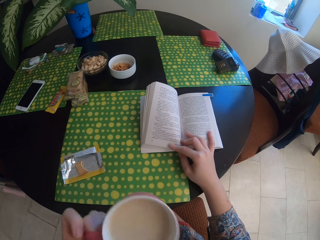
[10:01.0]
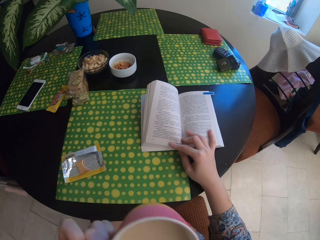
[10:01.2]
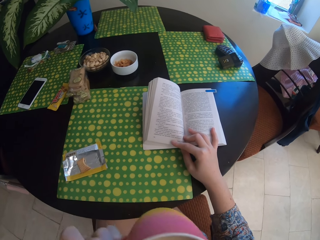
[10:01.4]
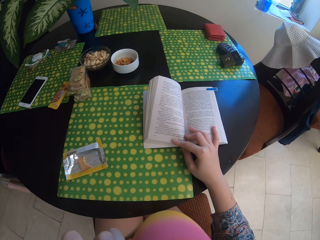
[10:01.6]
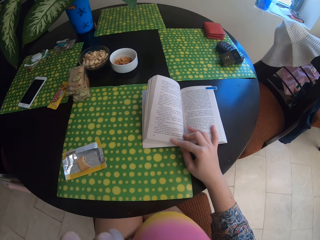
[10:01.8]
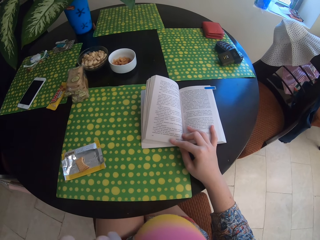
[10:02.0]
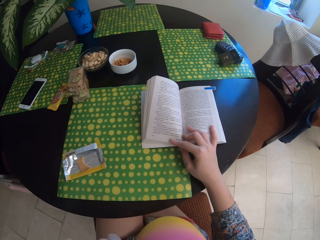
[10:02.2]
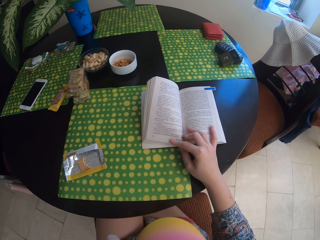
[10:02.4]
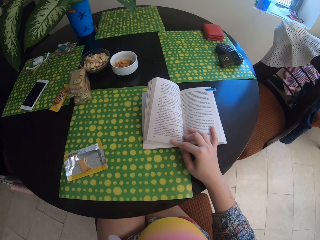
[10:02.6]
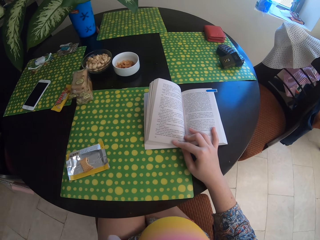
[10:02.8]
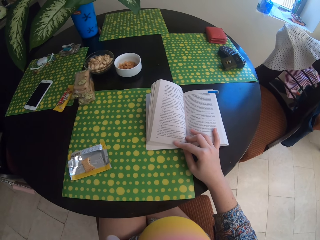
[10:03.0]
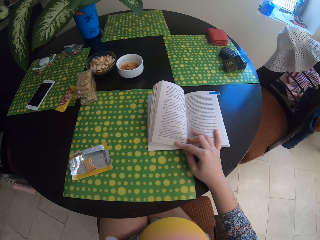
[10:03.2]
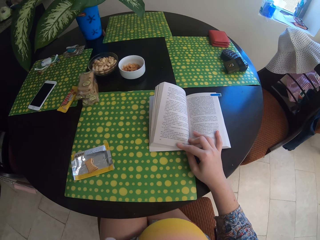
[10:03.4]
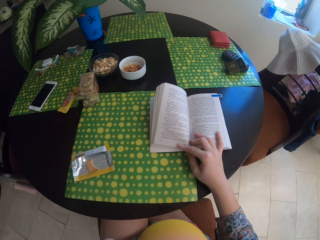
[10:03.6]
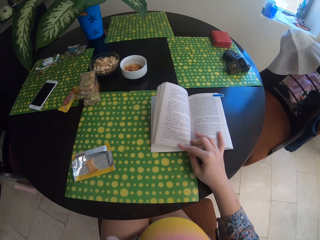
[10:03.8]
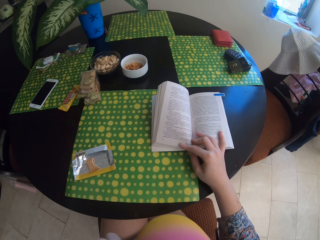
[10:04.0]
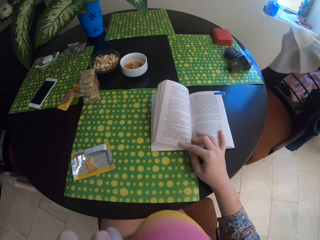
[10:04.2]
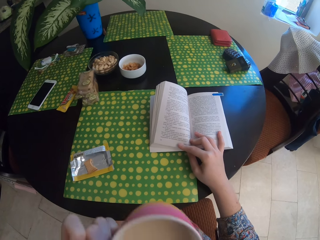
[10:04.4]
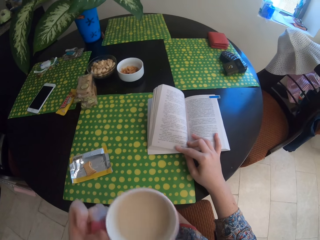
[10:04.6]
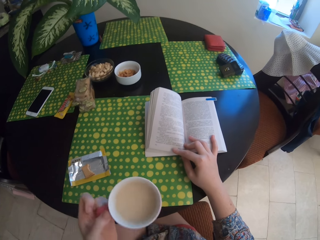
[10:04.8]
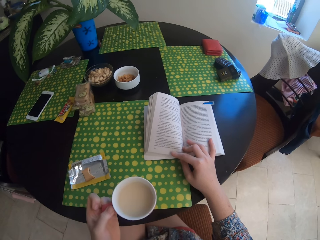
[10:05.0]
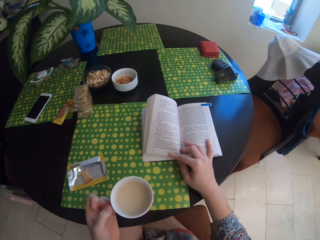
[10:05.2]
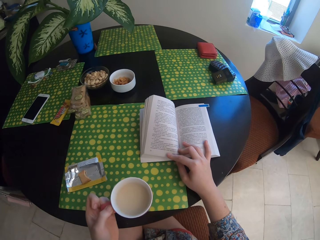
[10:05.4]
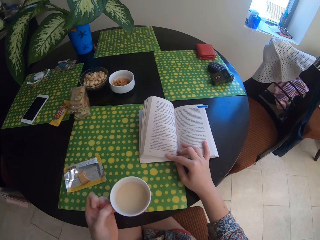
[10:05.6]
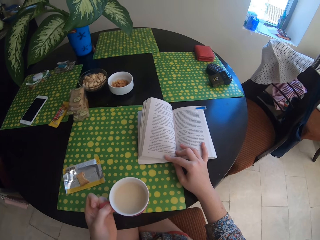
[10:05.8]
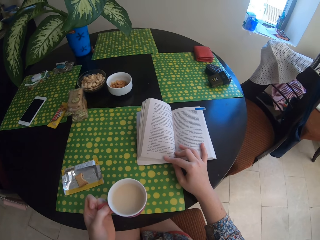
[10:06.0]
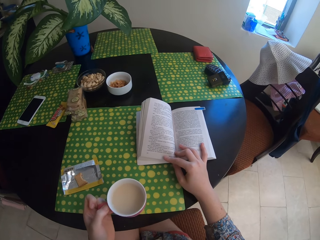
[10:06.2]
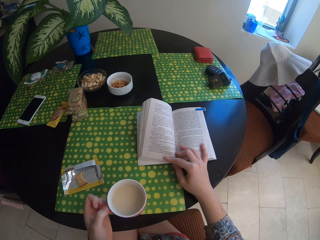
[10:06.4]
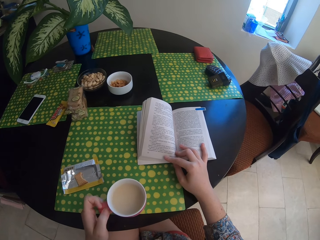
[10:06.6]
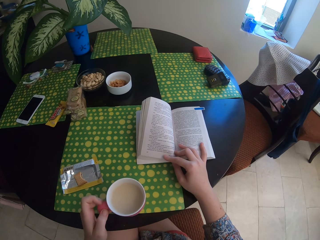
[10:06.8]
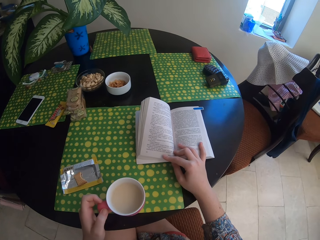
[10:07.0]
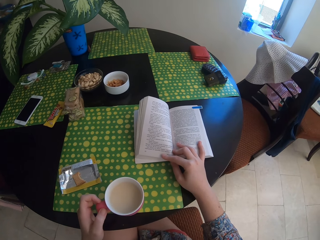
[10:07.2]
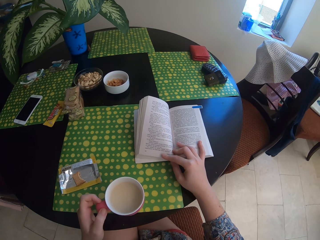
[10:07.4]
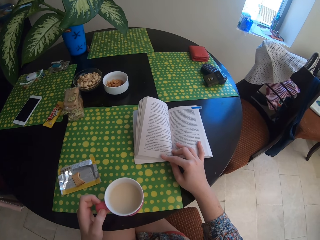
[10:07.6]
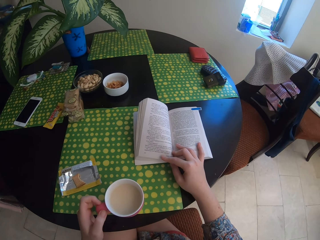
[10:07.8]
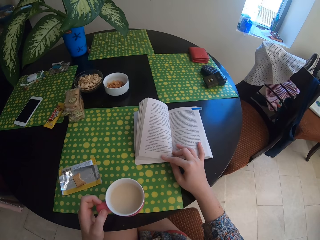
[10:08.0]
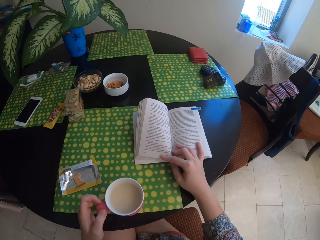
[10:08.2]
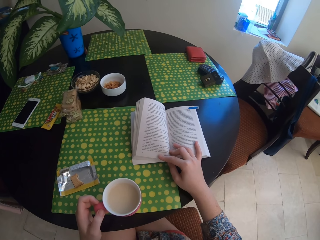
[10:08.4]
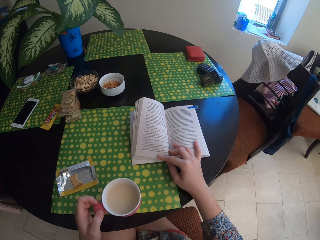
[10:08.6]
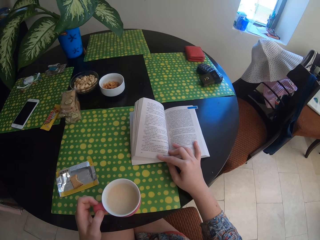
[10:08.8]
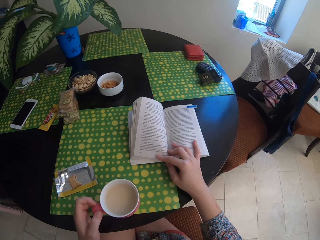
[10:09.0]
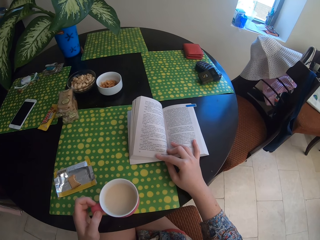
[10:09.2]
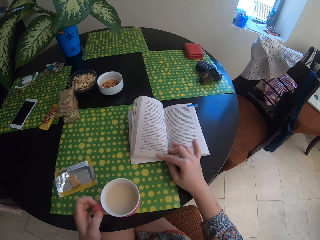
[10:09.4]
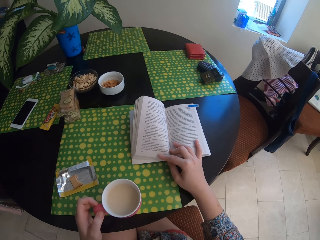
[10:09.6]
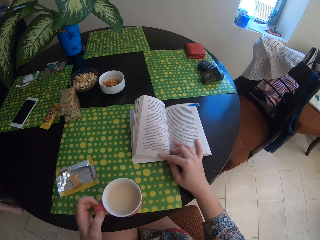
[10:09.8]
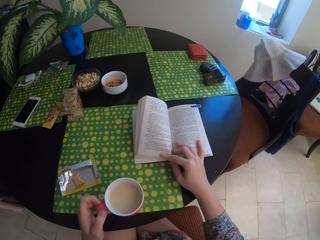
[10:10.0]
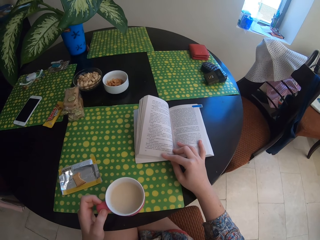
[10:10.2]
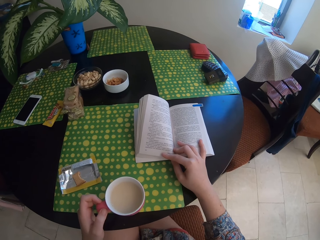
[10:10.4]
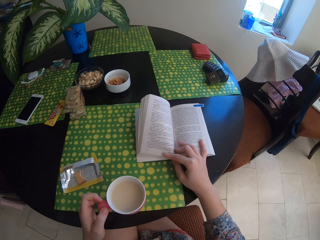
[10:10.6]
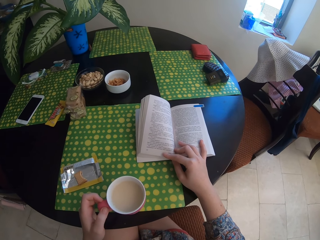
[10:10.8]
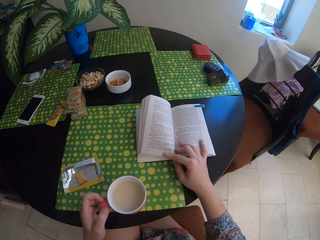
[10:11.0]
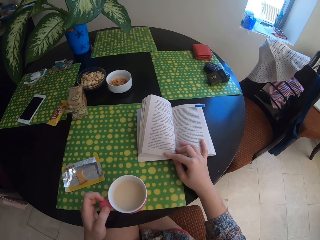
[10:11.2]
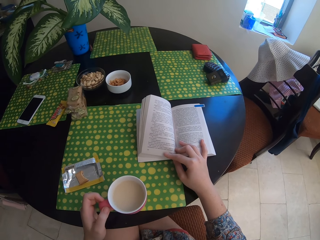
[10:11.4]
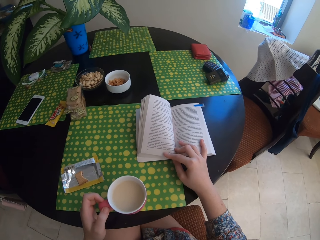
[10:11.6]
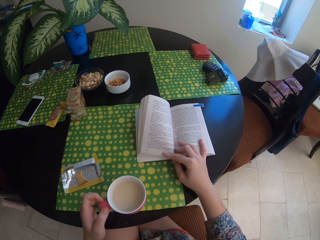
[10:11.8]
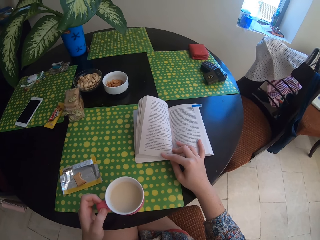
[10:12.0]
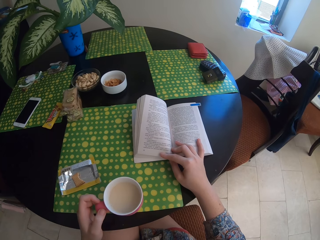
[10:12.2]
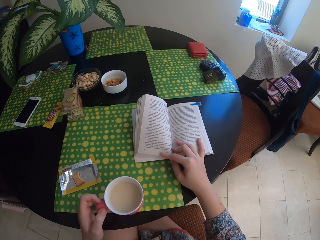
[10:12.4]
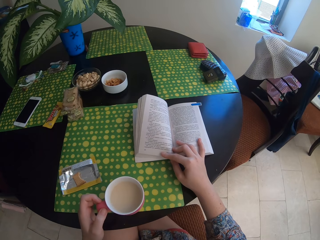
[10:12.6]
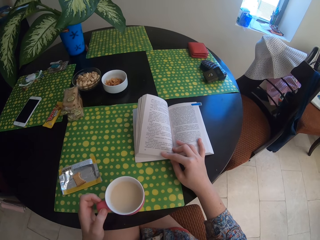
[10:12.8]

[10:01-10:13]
The camera wearer drinks tea. They read a book. They put the tea on the table.

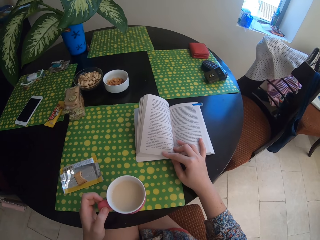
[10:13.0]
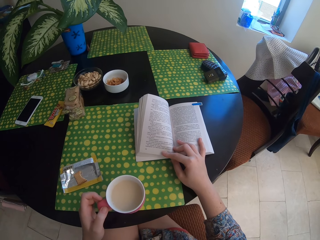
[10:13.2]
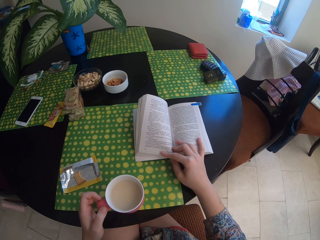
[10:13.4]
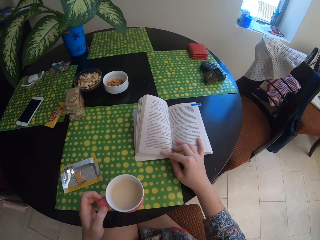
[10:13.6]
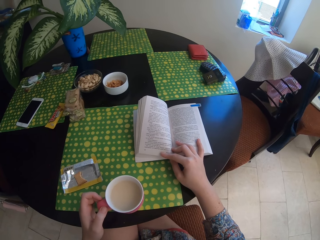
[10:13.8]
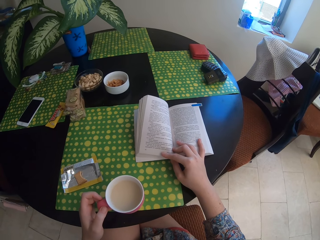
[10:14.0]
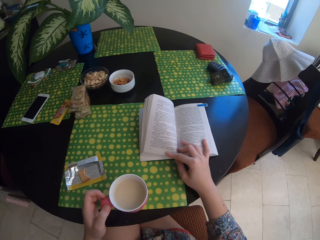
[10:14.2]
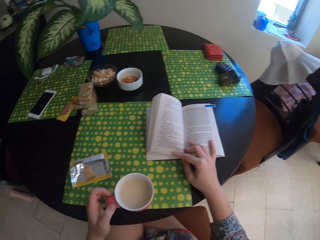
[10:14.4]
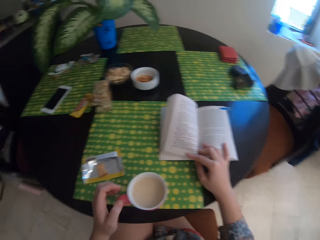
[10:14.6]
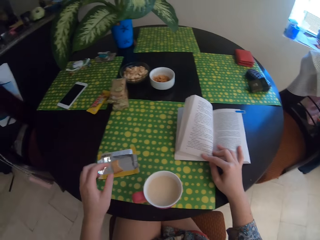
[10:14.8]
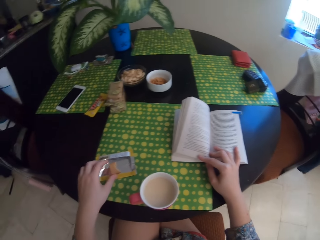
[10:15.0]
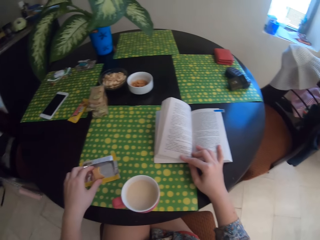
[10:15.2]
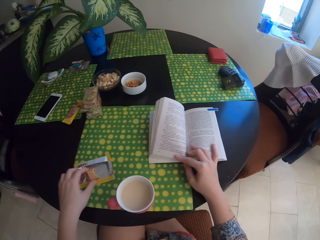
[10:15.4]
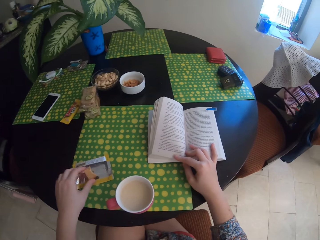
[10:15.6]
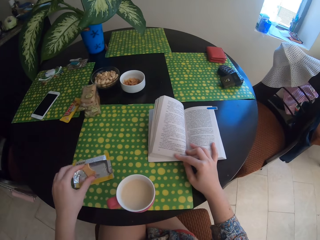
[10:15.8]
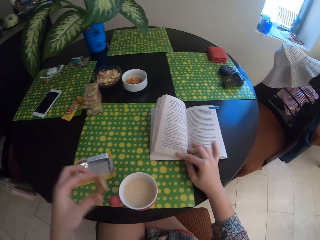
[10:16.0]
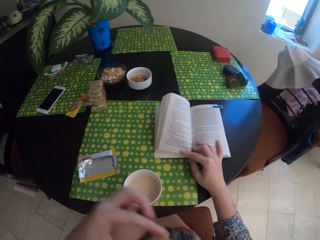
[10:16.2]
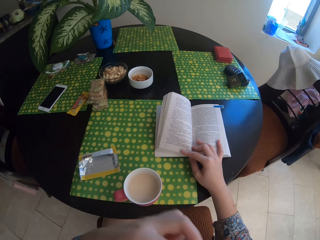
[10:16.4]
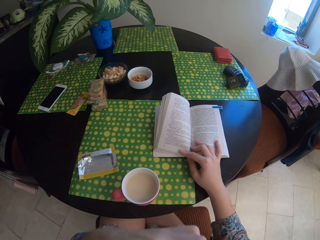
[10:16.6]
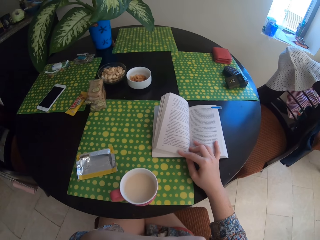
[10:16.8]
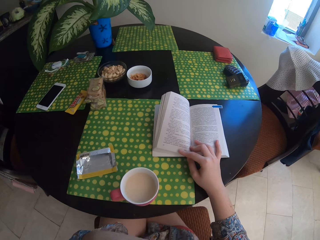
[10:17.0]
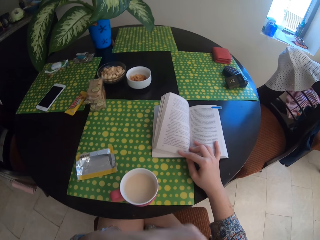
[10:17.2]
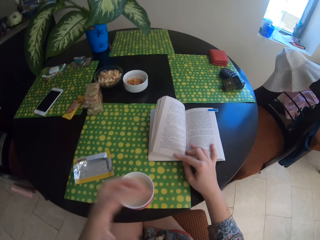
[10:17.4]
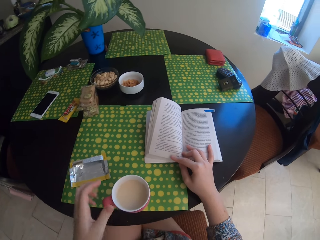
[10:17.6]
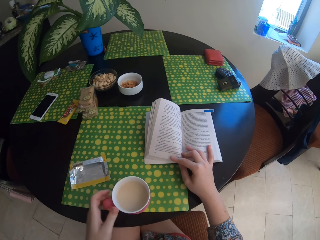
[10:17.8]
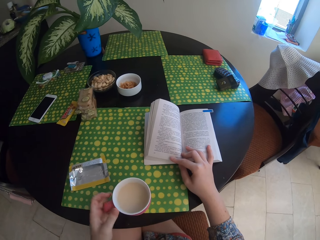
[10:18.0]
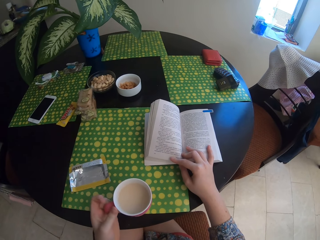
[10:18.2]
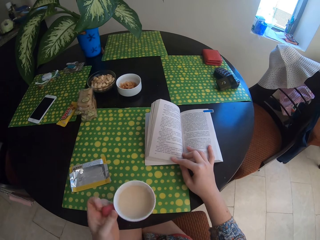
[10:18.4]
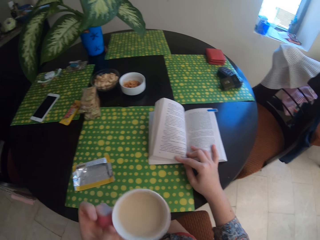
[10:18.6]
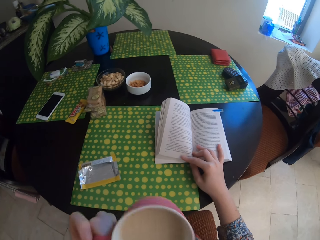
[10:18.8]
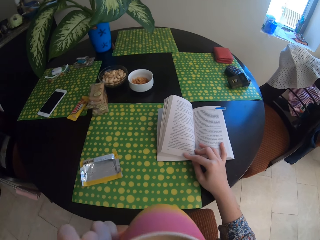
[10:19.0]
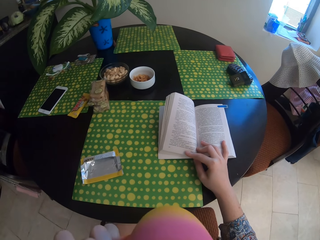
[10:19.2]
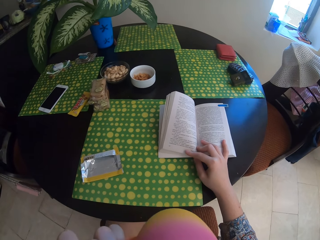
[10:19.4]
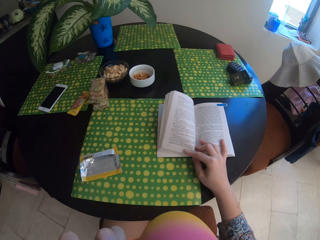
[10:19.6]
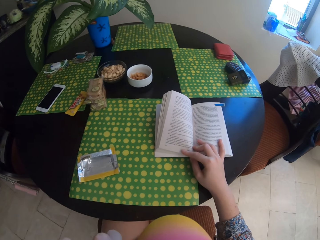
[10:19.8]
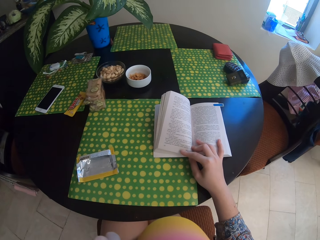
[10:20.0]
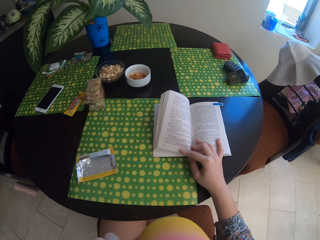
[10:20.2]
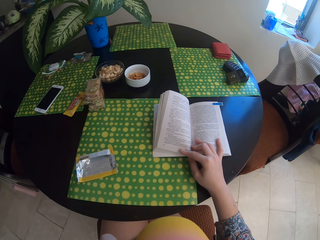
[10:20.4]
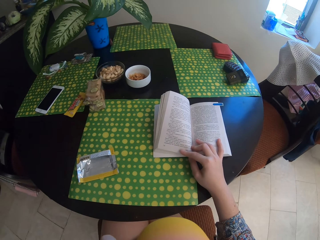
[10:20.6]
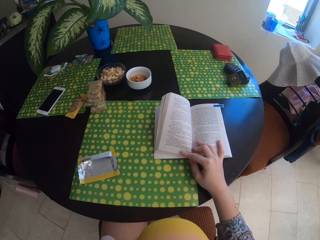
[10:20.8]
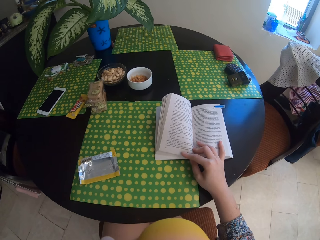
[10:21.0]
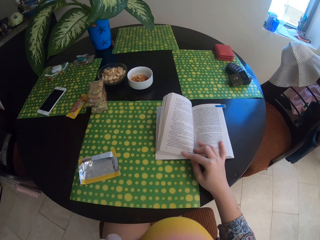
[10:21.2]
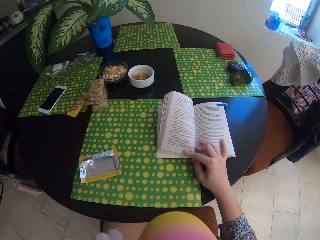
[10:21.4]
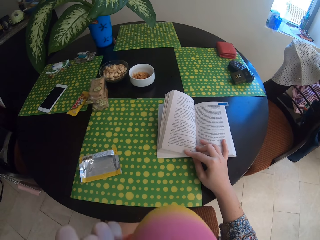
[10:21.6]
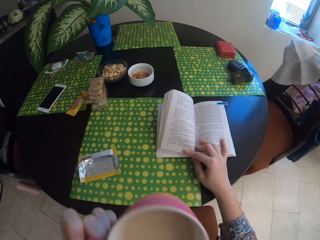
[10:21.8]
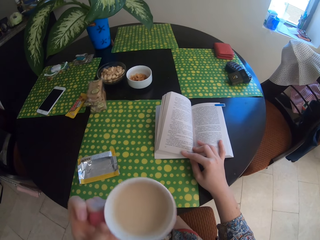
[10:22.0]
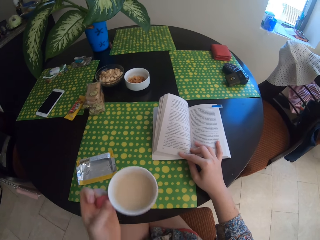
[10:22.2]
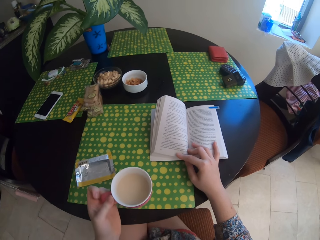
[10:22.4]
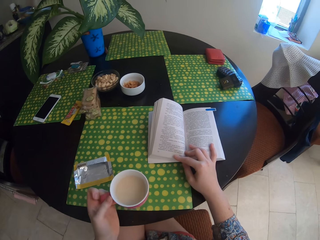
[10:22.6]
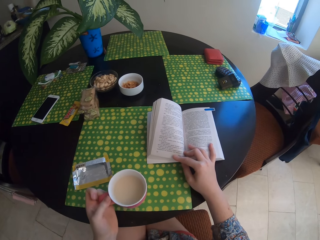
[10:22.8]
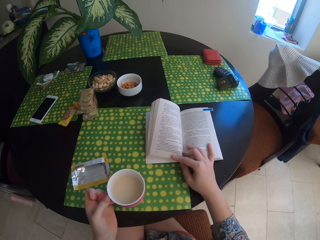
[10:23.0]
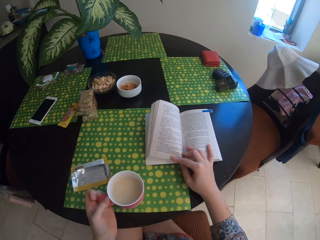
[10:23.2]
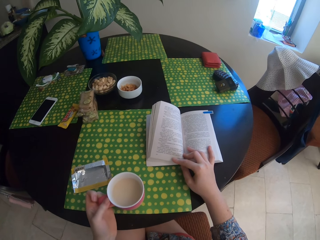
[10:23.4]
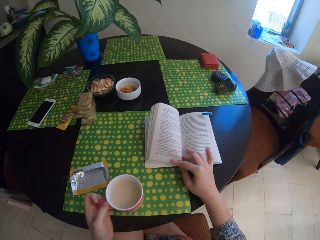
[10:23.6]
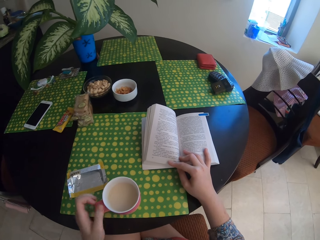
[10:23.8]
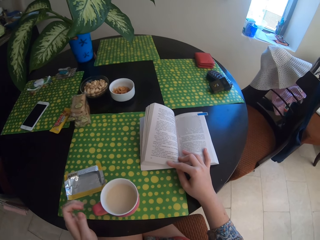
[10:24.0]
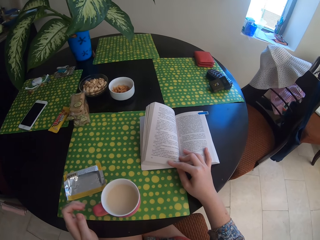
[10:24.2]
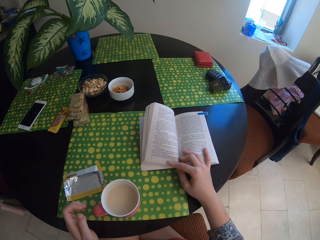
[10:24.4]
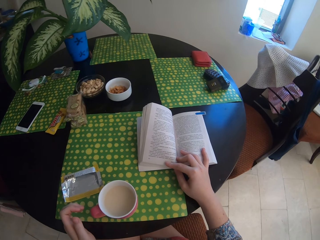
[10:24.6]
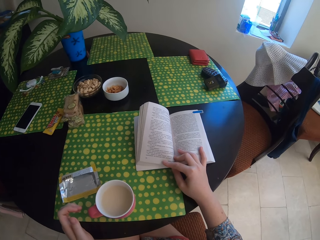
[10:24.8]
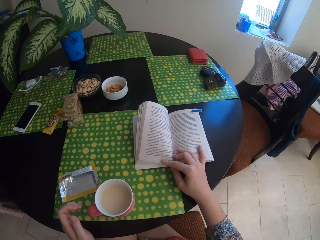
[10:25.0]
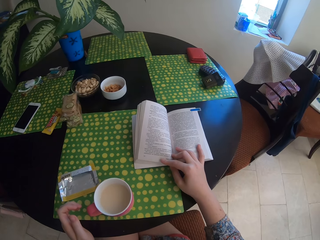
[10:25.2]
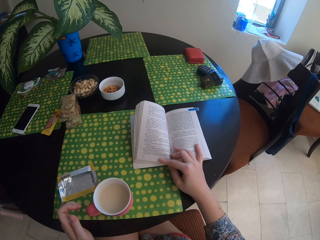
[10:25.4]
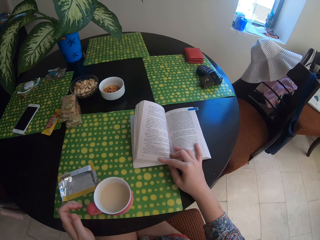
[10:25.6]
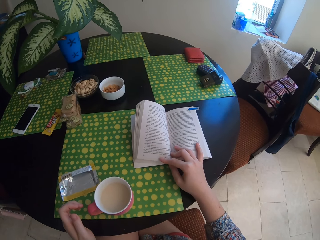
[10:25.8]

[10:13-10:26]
The camera wearer takes the chocolate. They eat the chocolate. They drink tea. They touch a book. They touch the book again. They put the cup on the table.
